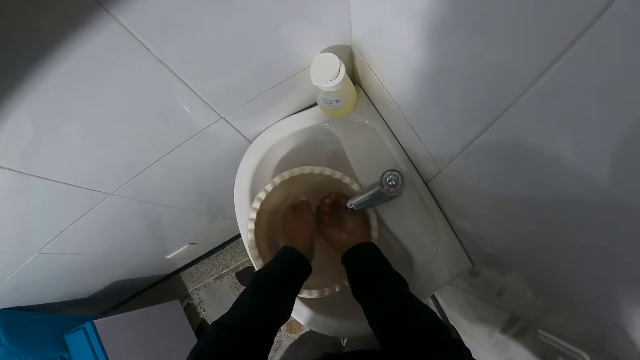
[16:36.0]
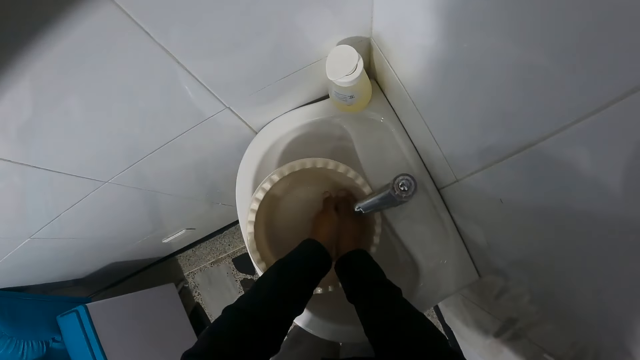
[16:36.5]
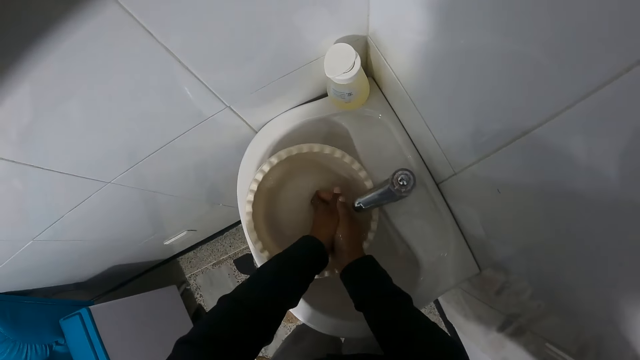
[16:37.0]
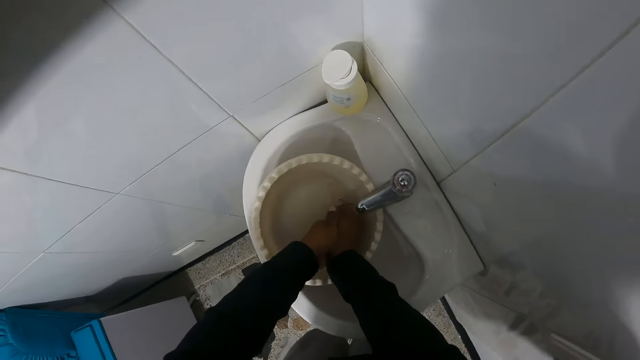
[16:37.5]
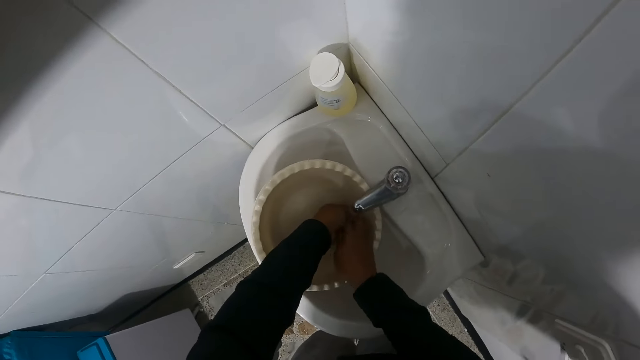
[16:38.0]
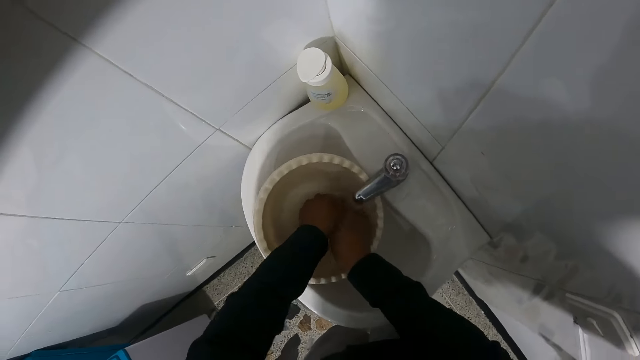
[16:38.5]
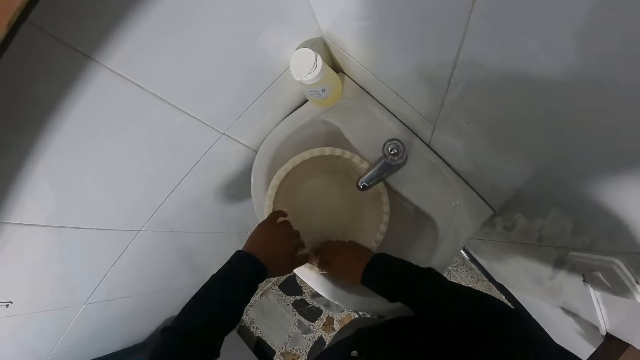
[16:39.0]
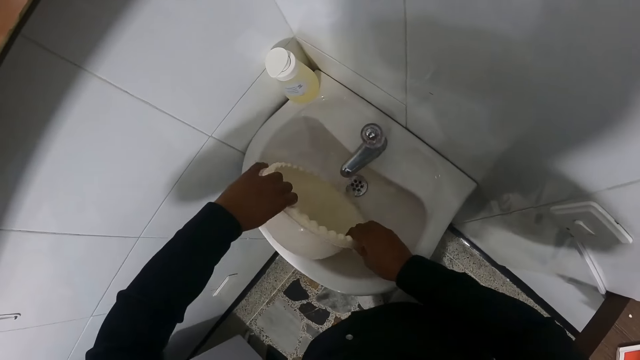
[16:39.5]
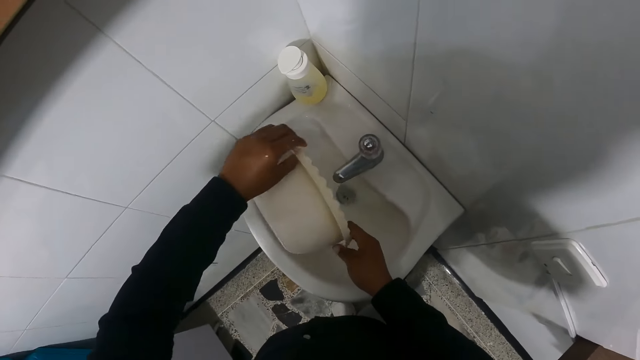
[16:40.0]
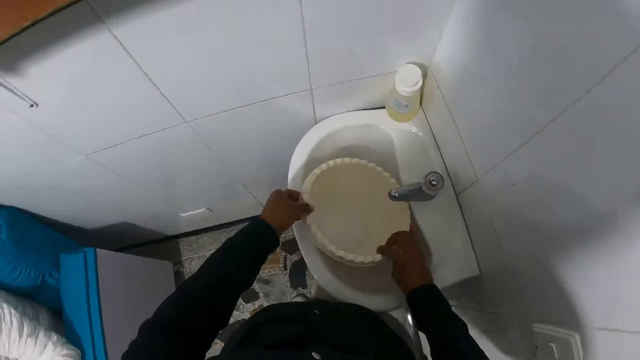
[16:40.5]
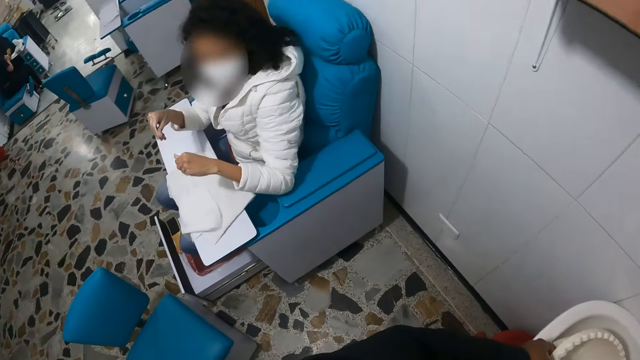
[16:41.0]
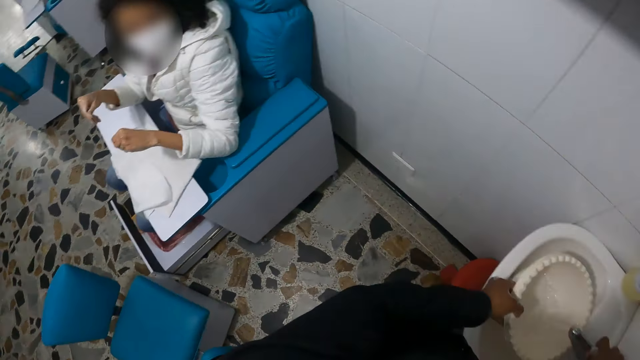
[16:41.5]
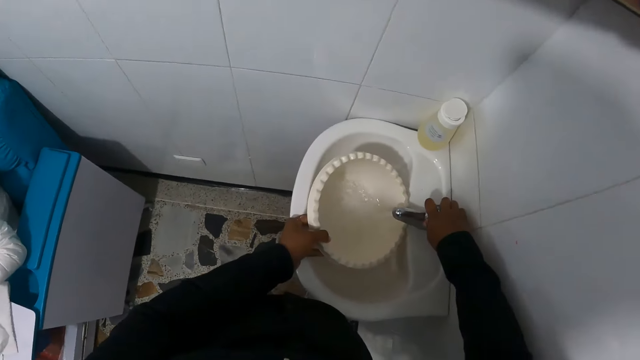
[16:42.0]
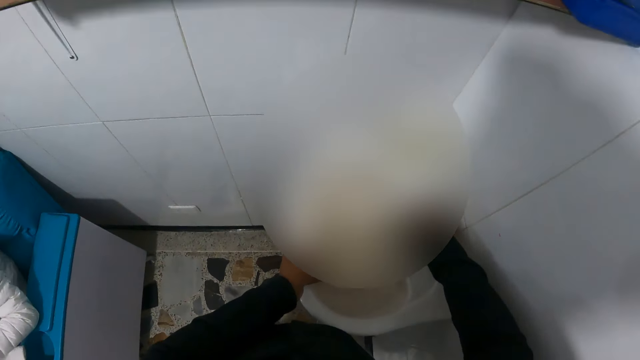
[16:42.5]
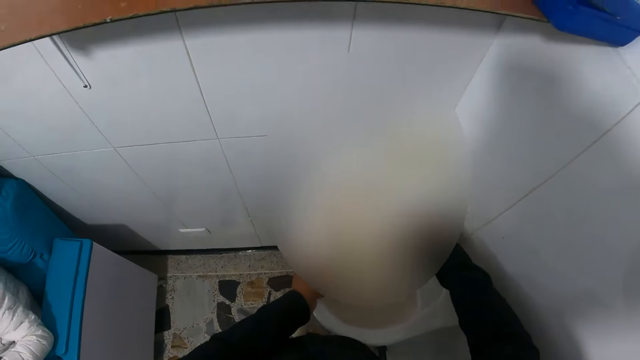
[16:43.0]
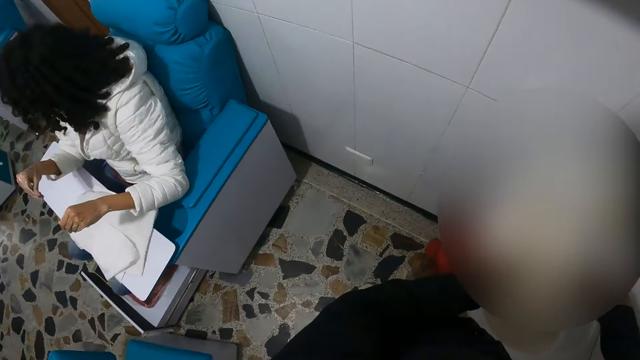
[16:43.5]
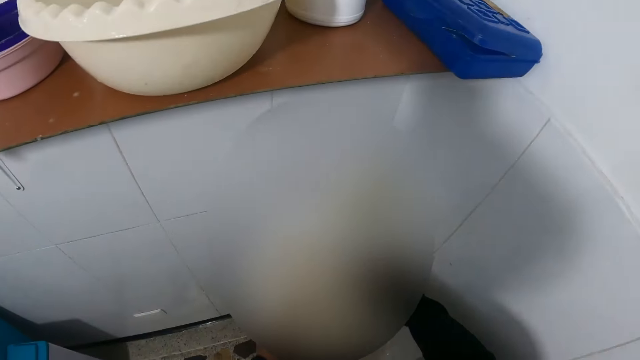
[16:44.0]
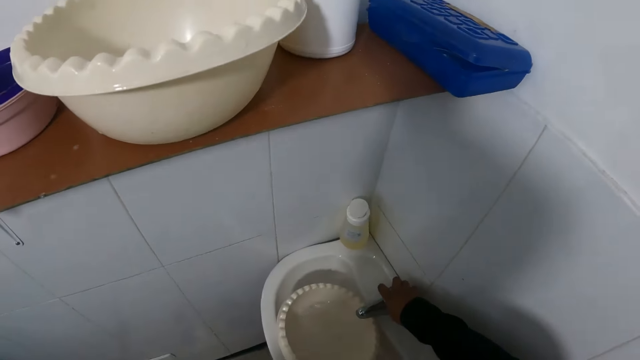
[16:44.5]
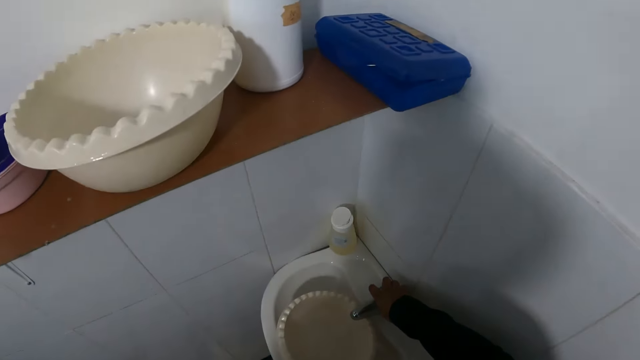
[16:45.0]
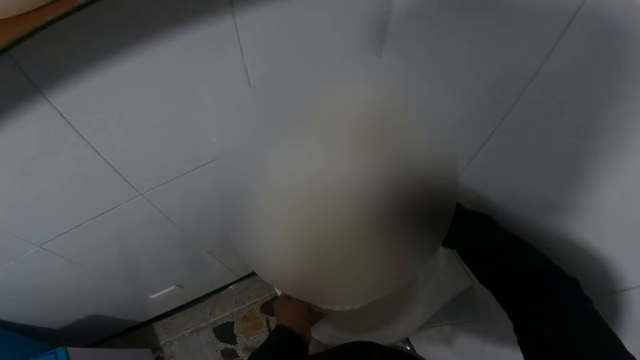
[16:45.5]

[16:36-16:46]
The camera wearer opens a tap of water from the sink into the bowl or basin with her left hand. She rinses her hands inside the bowl. She pours the water into the sink with her hands. She puts water in the basin. She looks at a lady. She opens the tap of water from the sink into the bowl in her right hand. She looks at the lady.

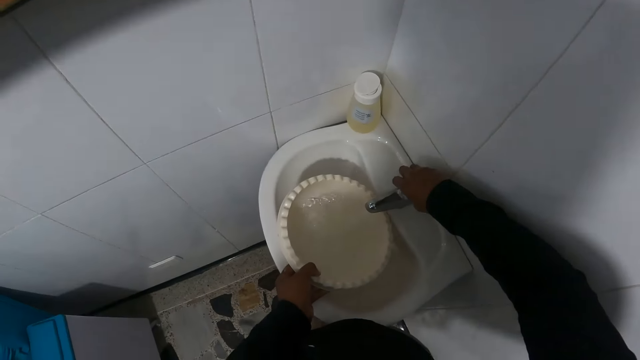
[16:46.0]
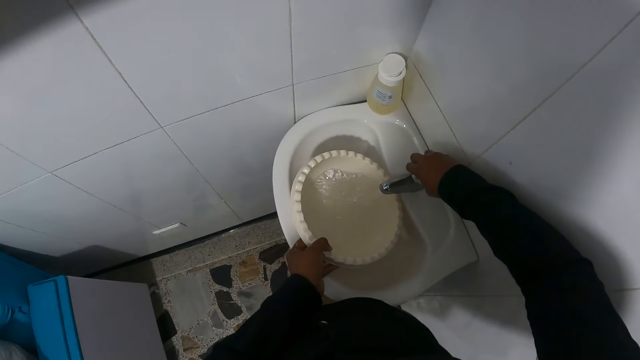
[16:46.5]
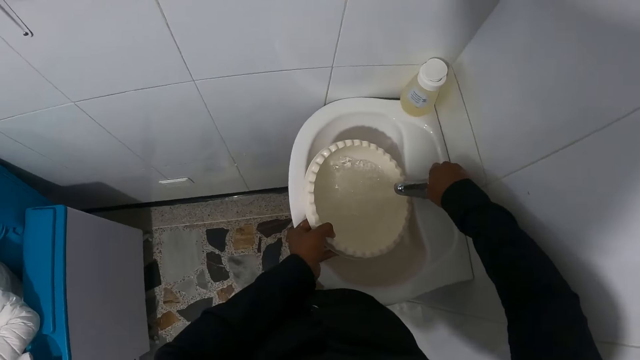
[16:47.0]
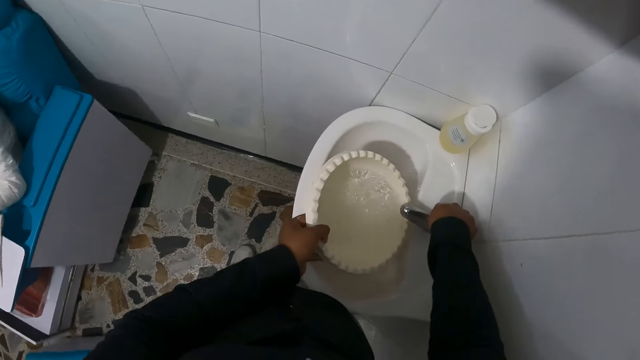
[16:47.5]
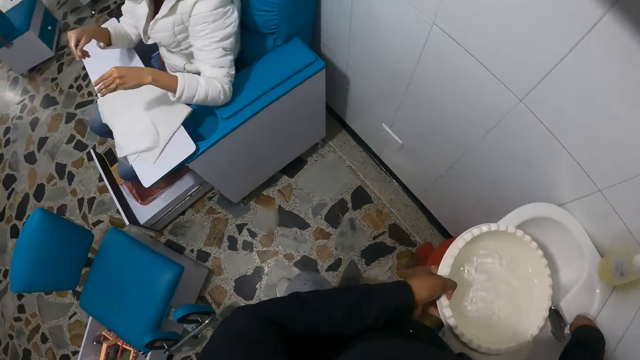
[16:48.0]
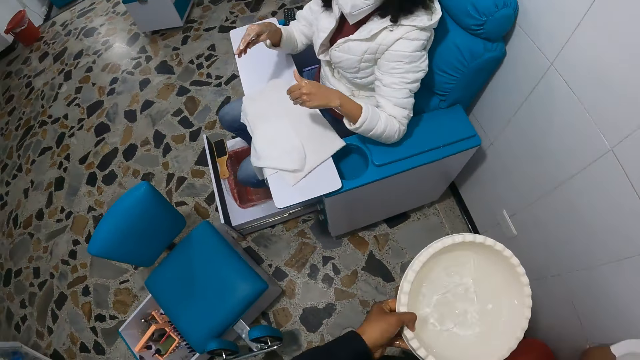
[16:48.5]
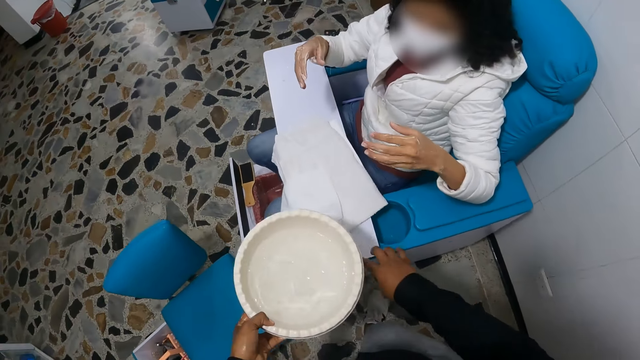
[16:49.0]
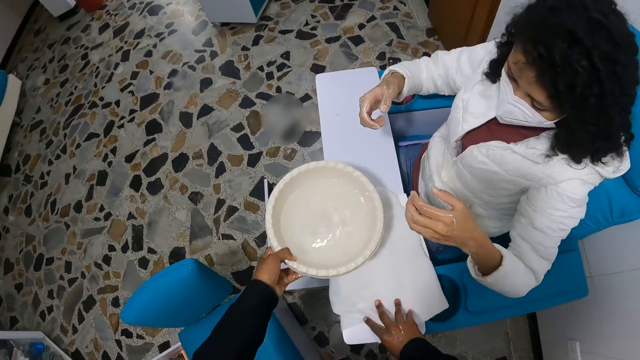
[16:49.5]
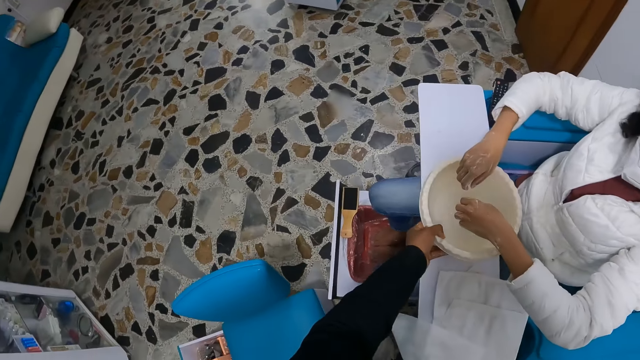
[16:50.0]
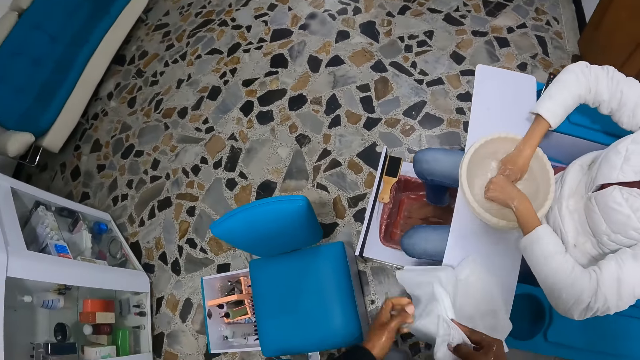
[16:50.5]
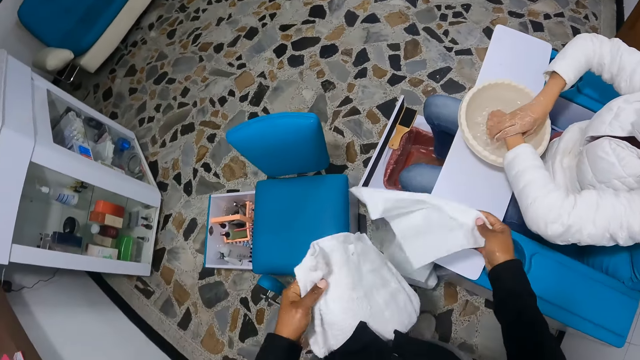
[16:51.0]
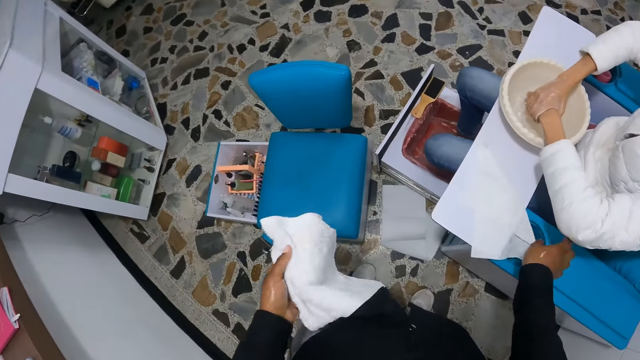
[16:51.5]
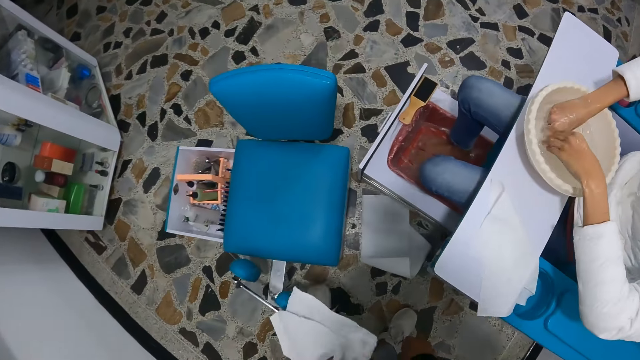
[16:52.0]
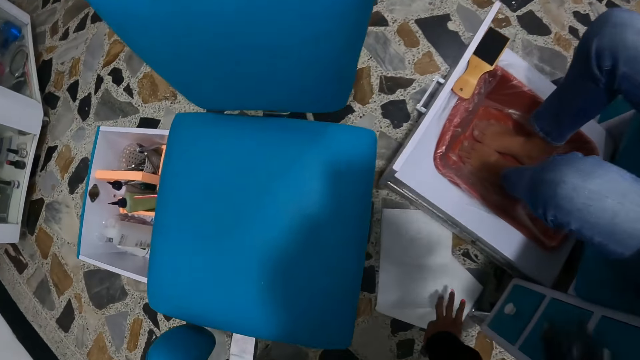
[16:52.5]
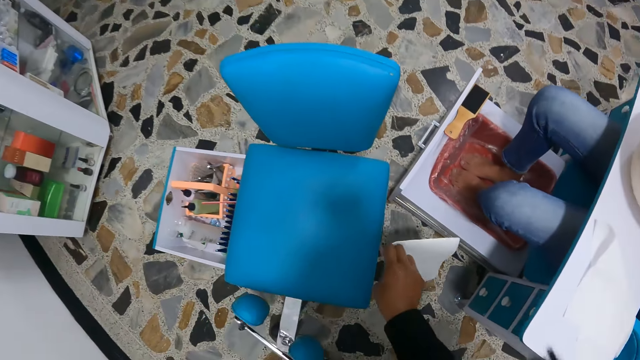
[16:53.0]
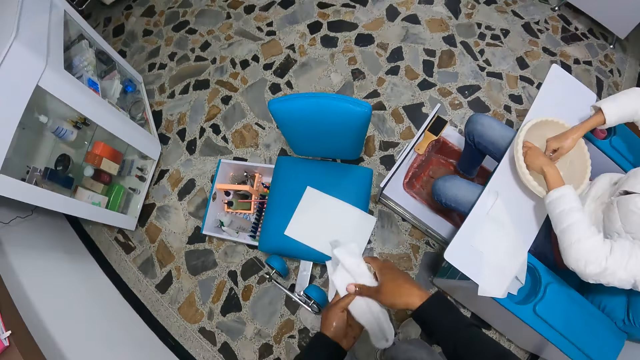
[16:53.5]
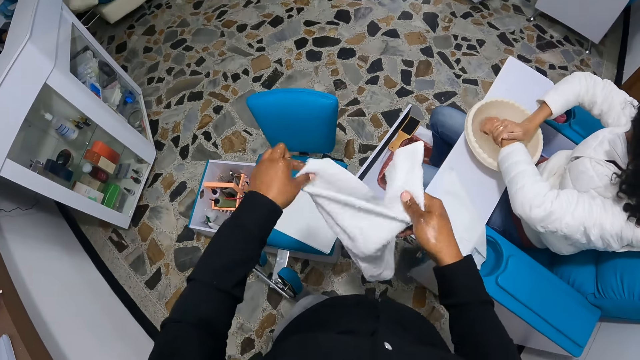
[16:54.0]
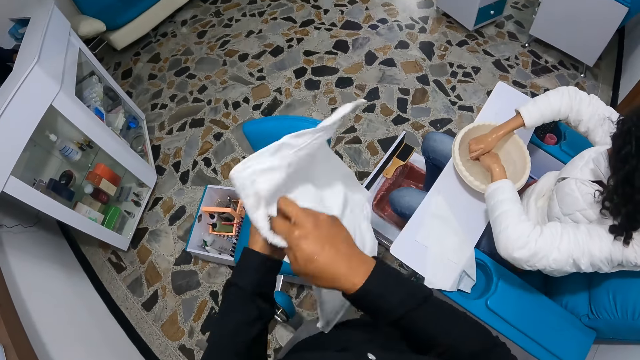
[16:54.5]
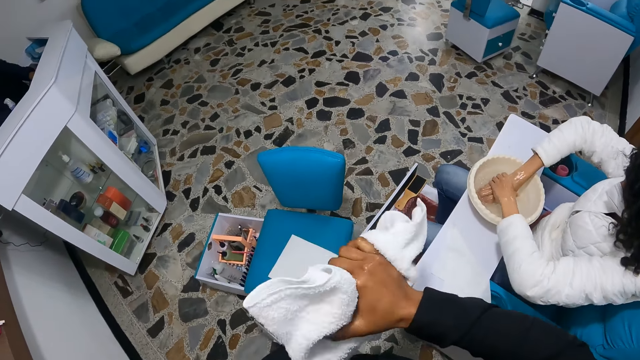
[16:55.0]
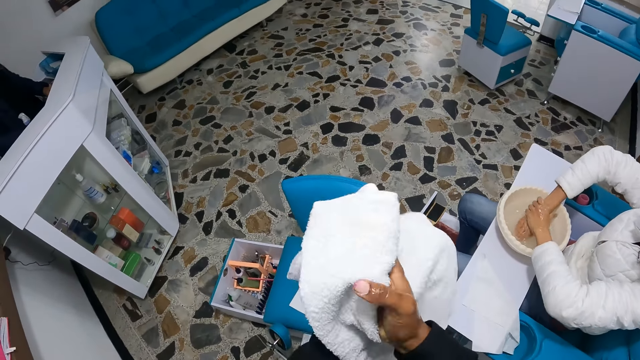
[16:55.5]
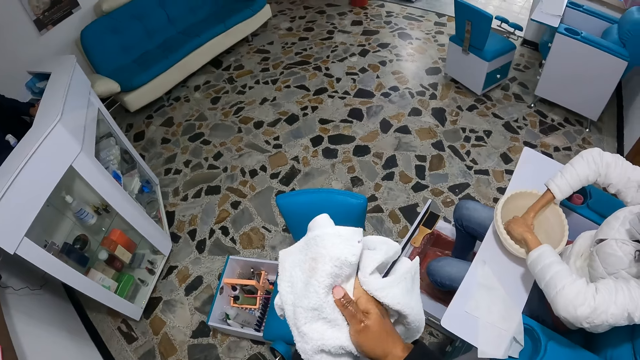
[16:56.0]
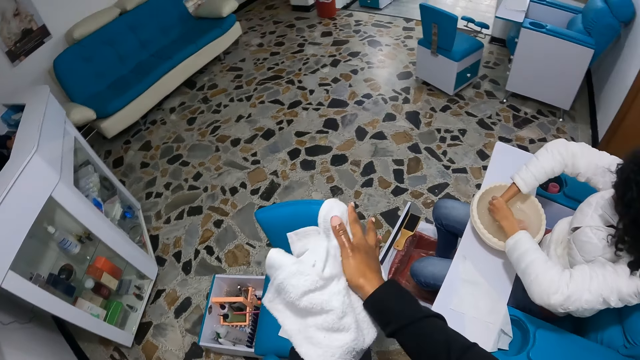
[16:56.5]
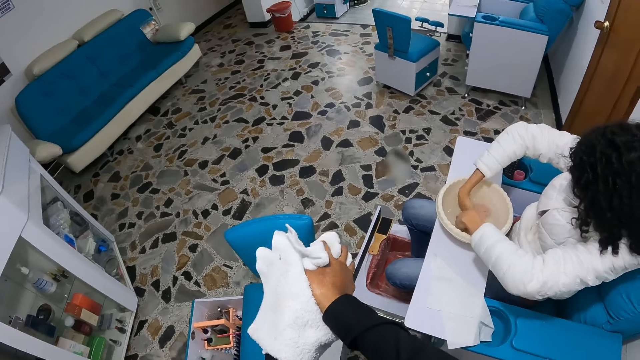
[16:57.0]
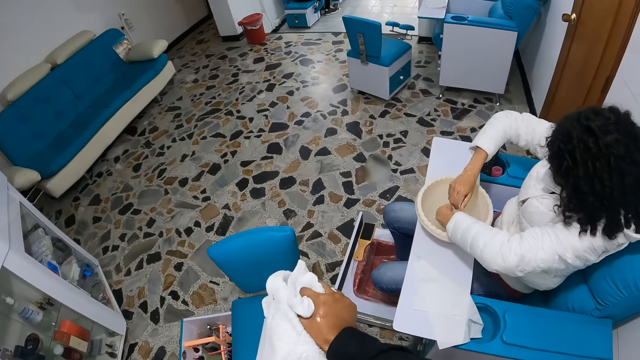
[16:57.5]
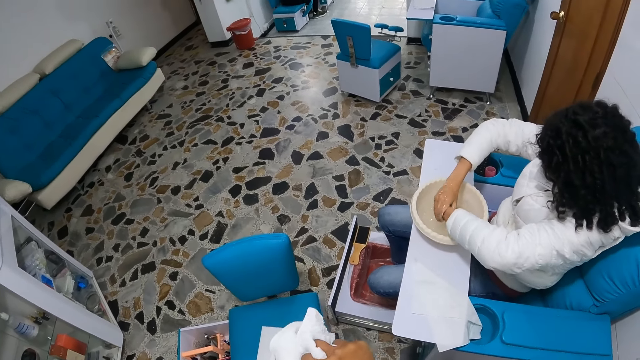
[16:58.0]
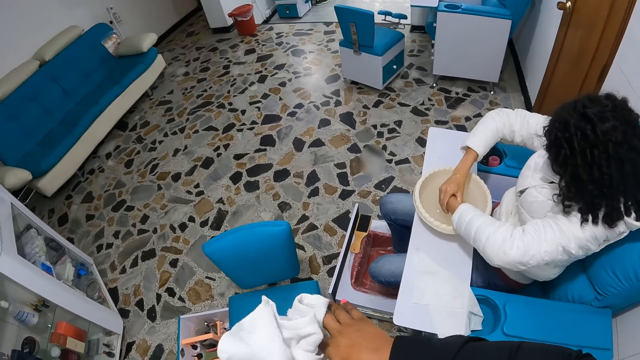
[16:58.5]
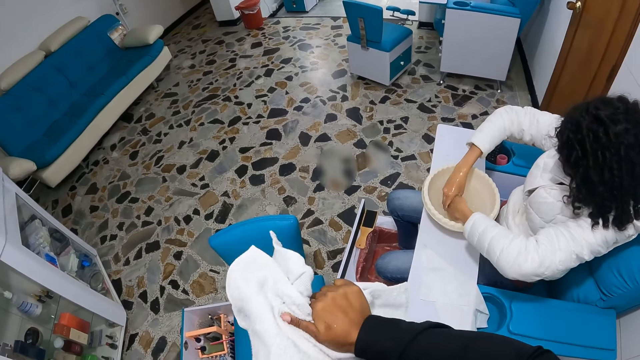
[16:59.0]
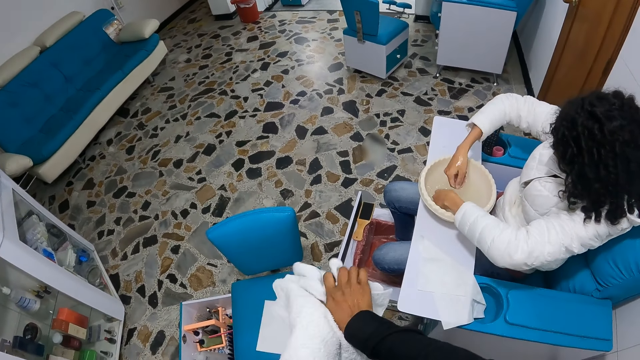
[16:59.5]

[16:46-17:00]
The camera wearer closes the tap of water from the sink with her right hand. She takes the bowl of water from the sink with her left hand. She walks. She picks the cloths on the surface. She moves the hand towel on the plank with her right hand. She drops the bowl of water on the plank with her left hand. The woman rinses her hands with the bowl on the plank. The camera wearer separates the cloth and the hand towel. She picks the hand towel from the plank with her right hand. She puts the cloth on the surface. She picks a napkin or cloth on the floor with her right hand. She puts the cloth on a chair. She unfolds the hand towel. She cleans her hands with the hand towel in her right hand.
